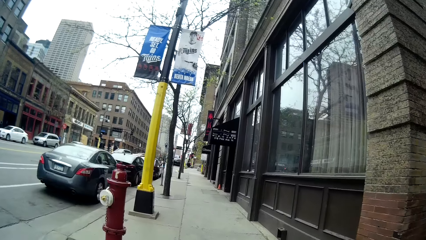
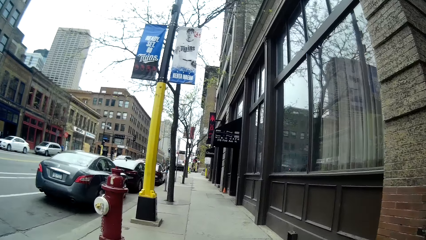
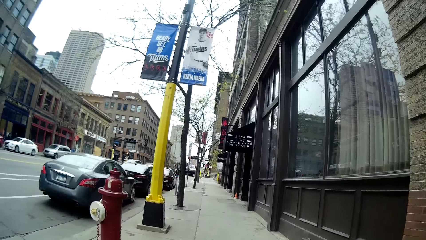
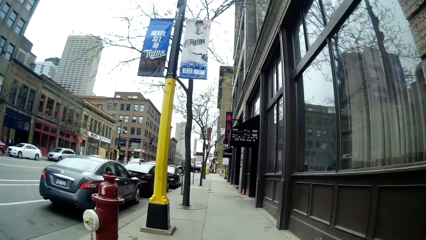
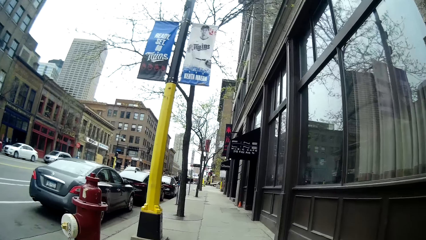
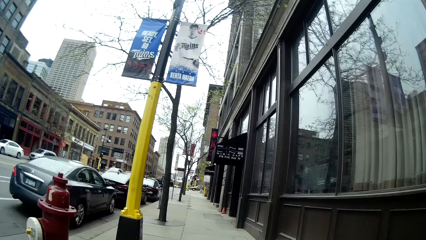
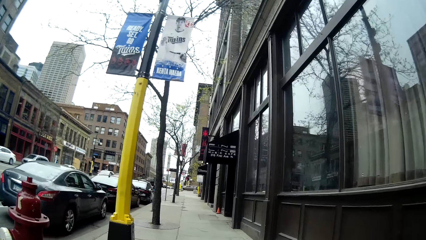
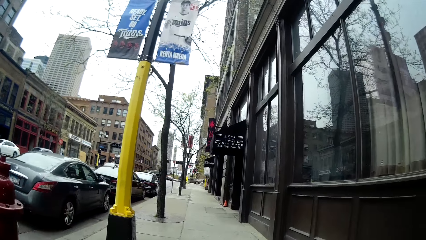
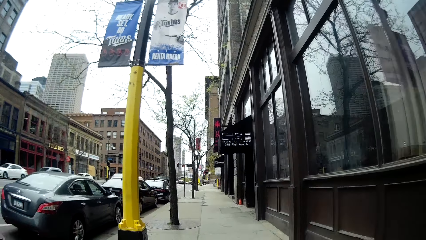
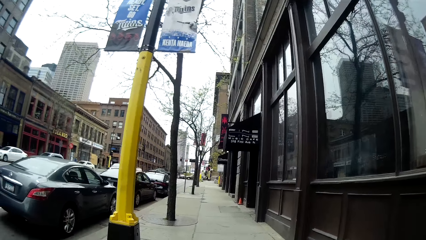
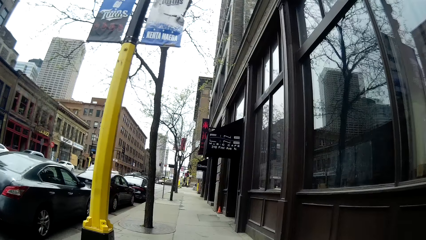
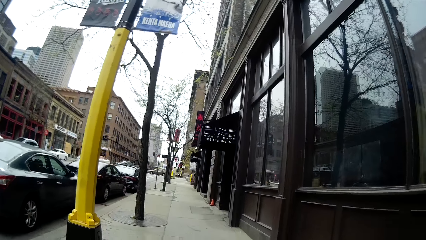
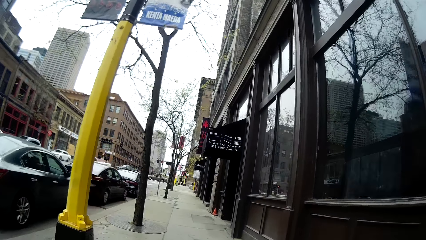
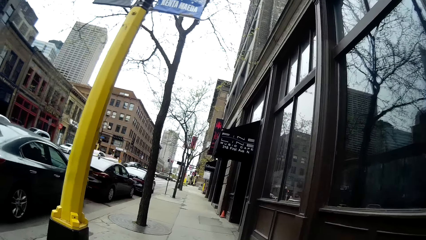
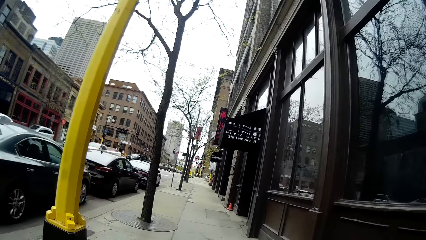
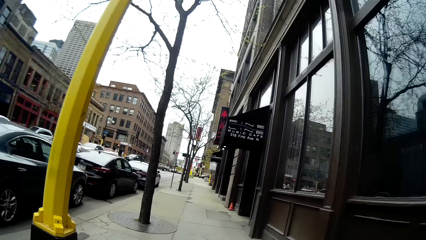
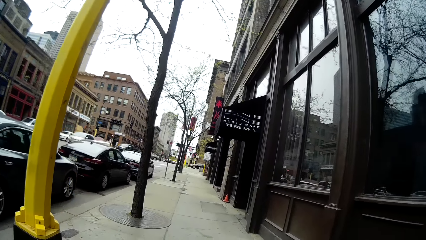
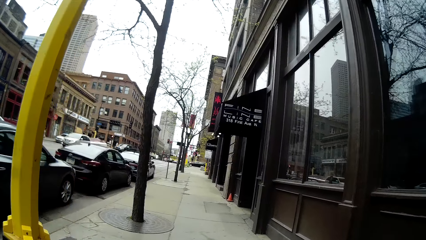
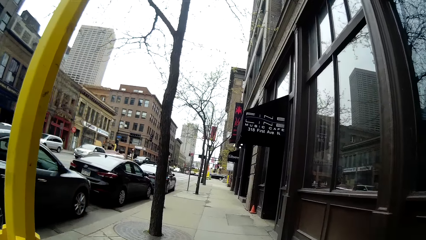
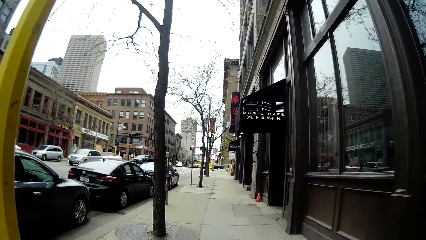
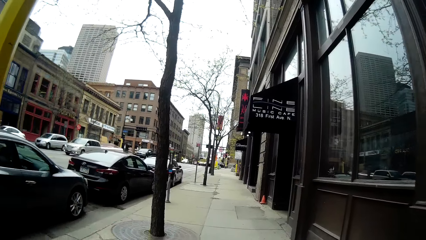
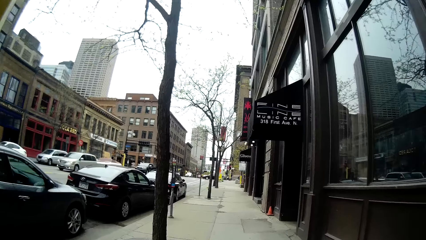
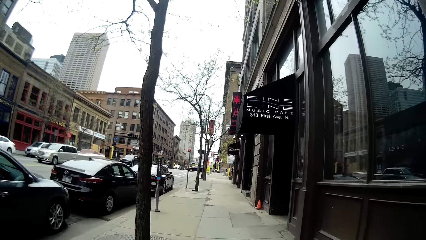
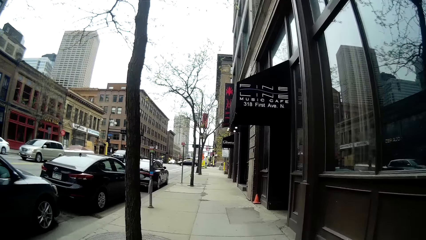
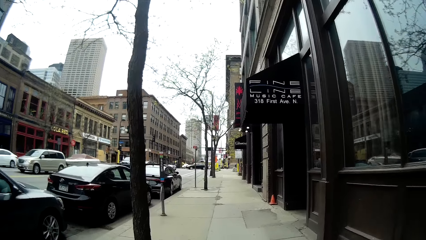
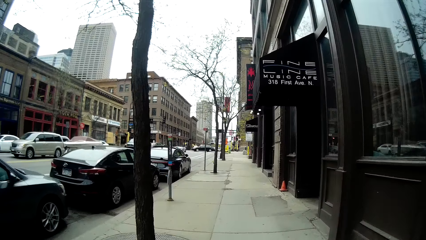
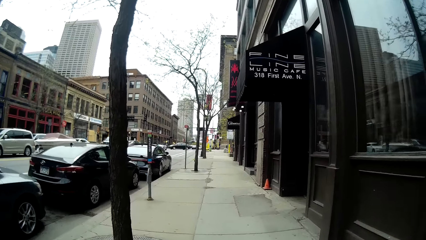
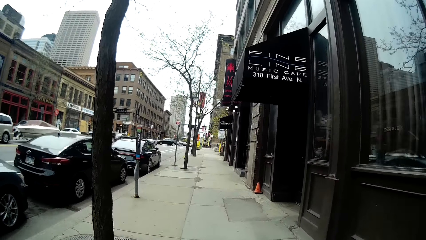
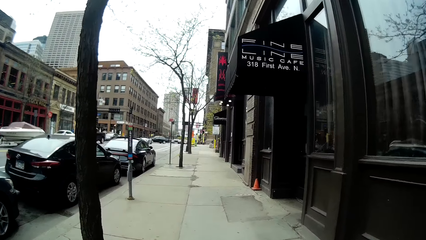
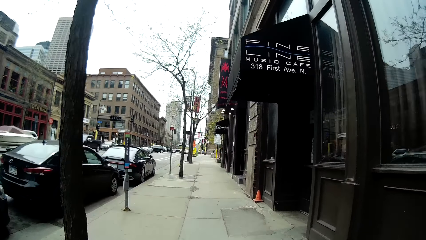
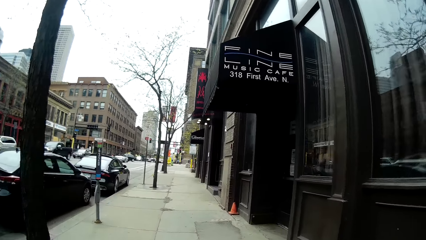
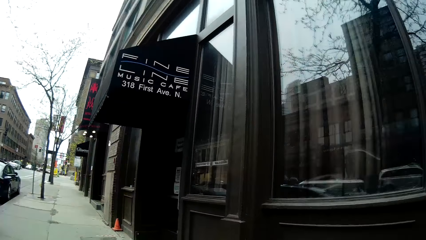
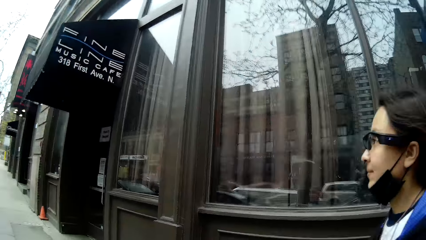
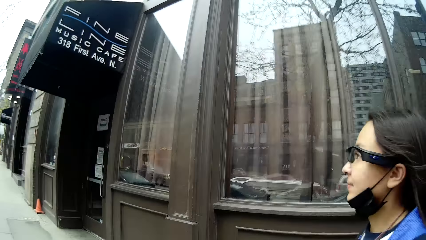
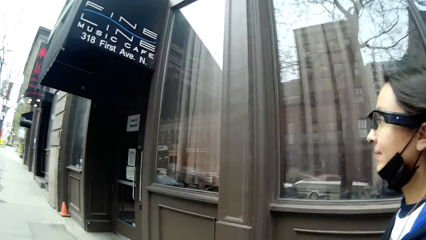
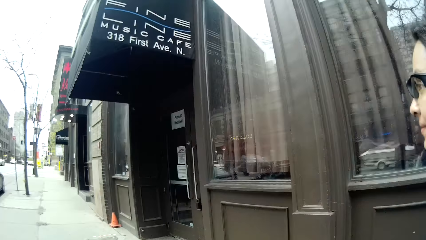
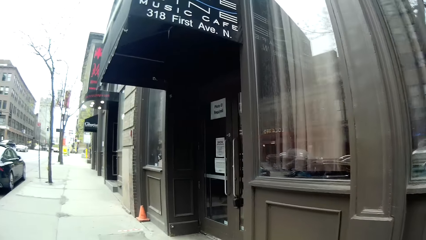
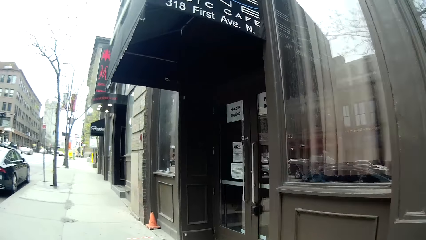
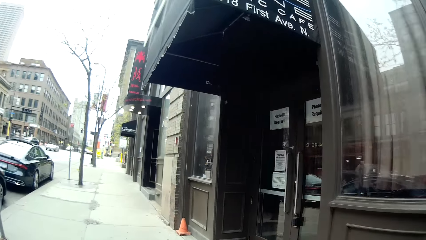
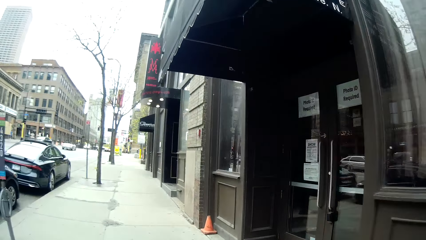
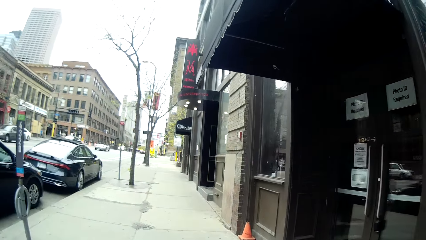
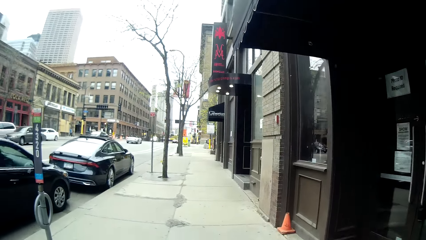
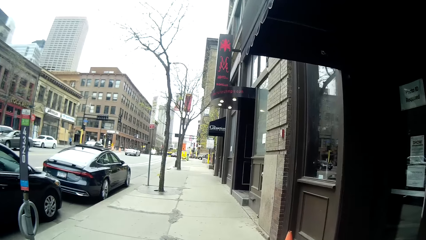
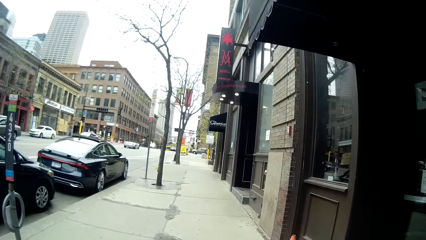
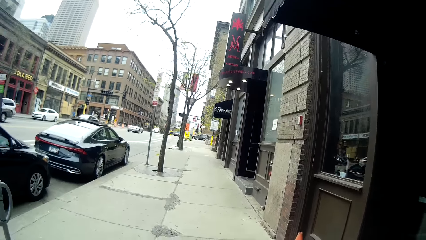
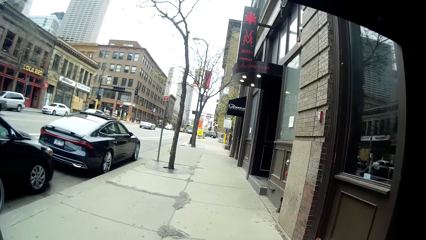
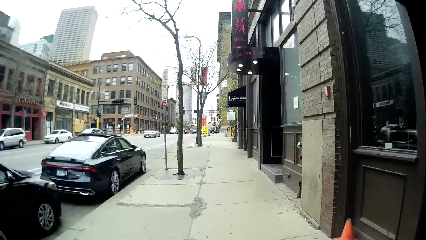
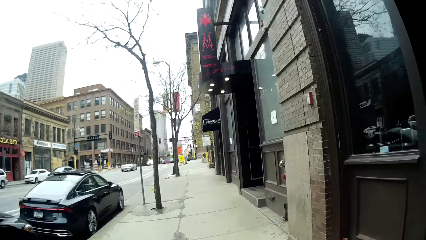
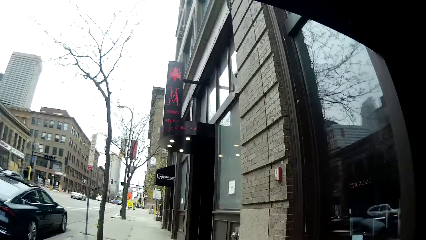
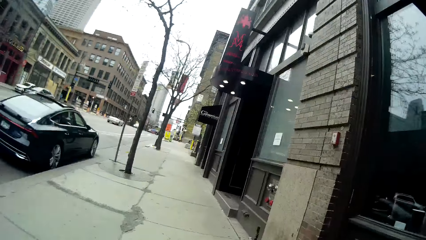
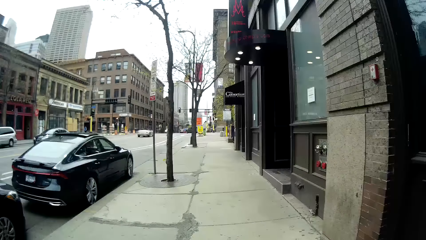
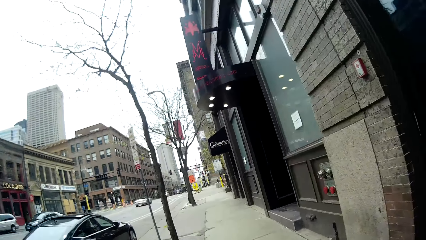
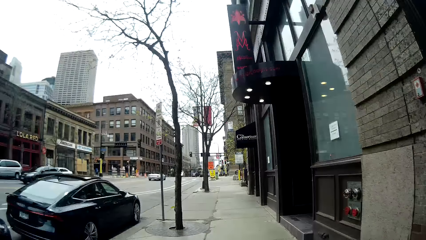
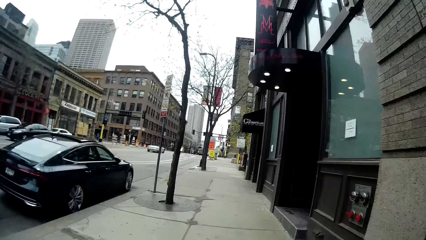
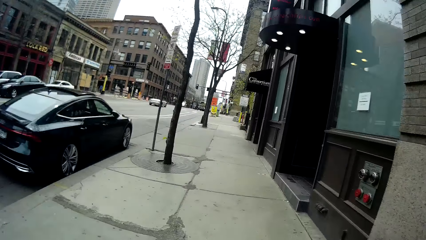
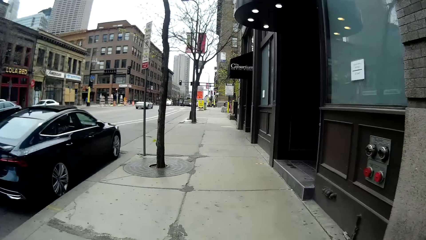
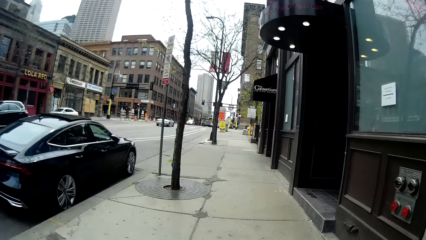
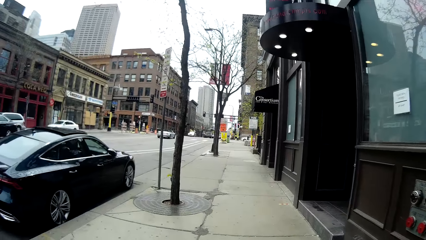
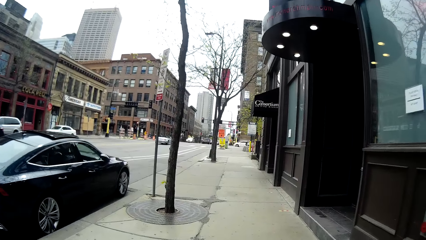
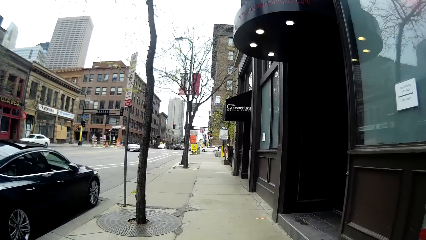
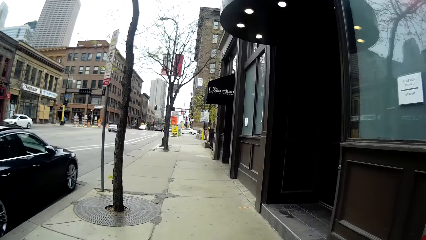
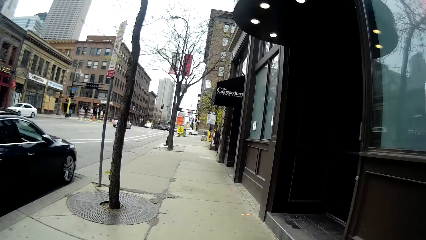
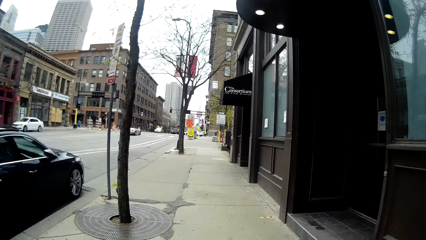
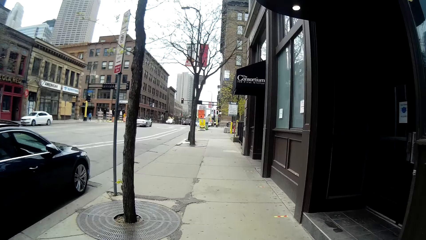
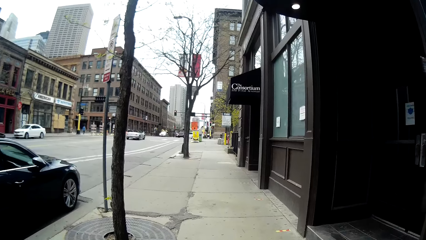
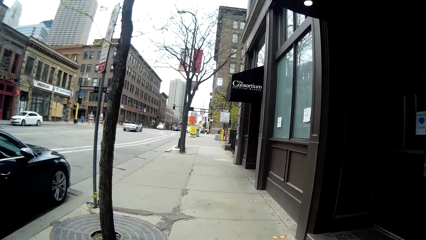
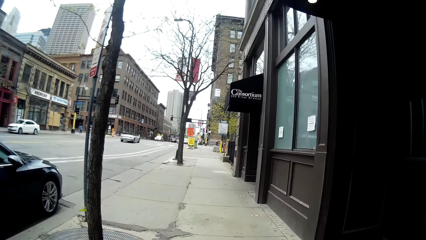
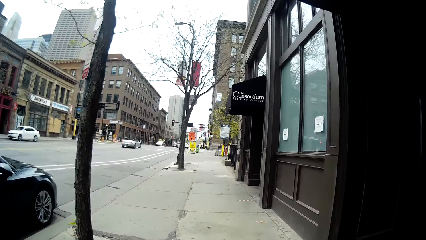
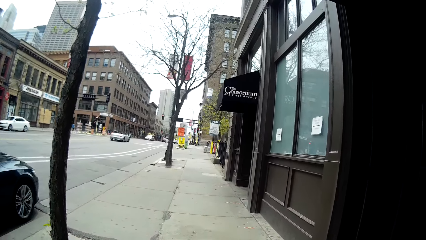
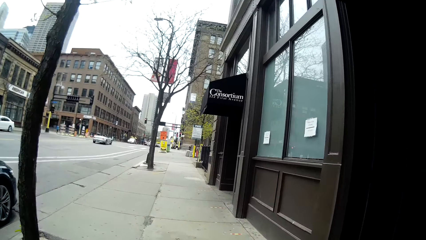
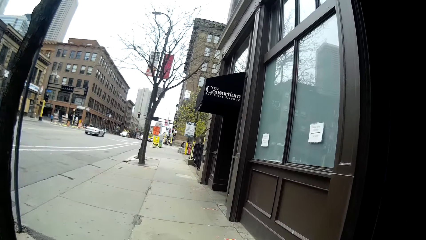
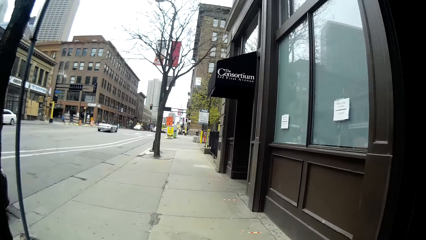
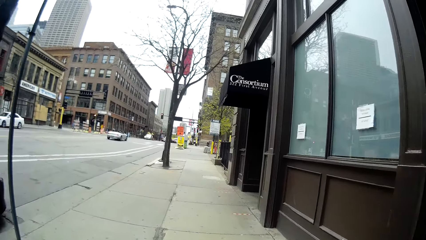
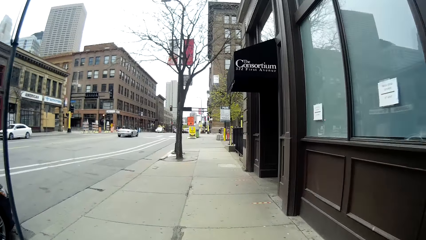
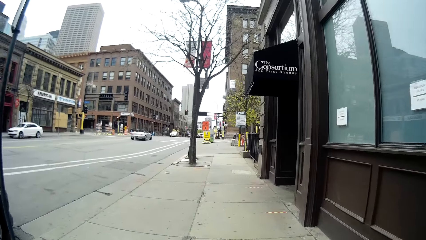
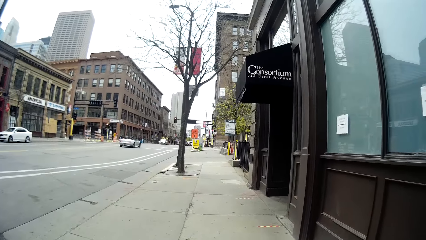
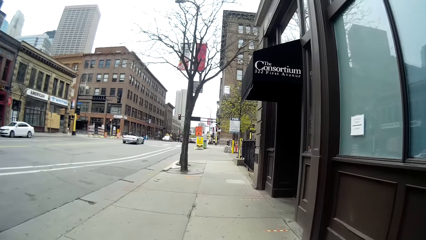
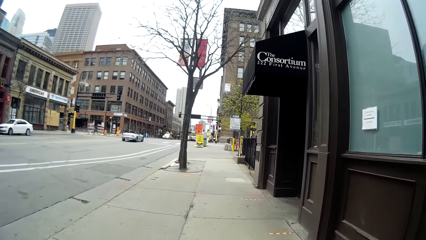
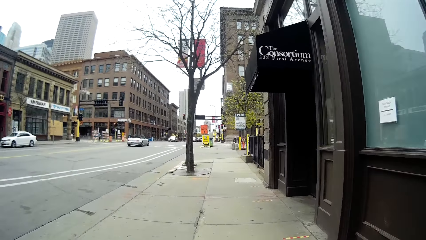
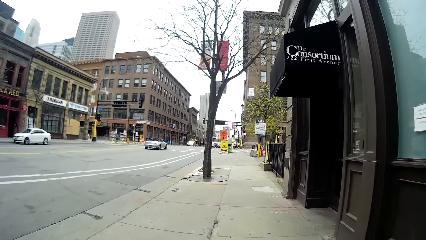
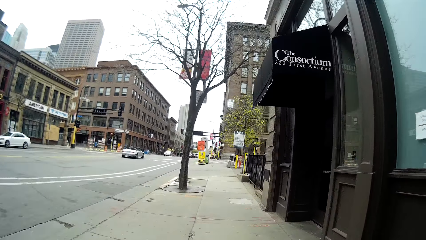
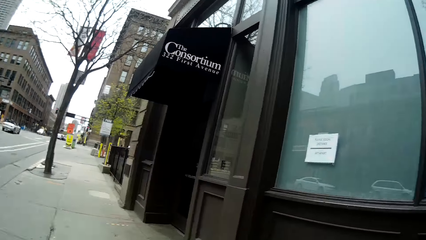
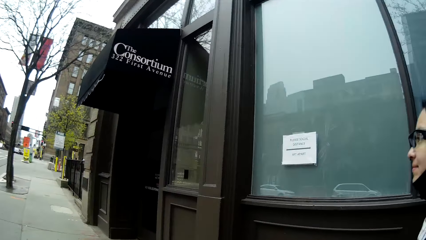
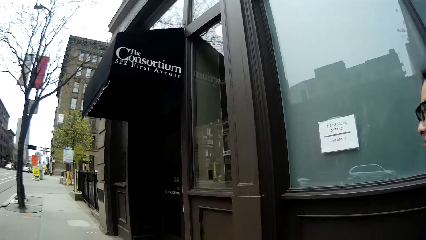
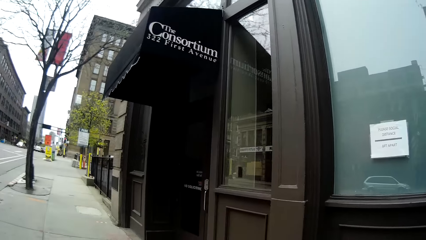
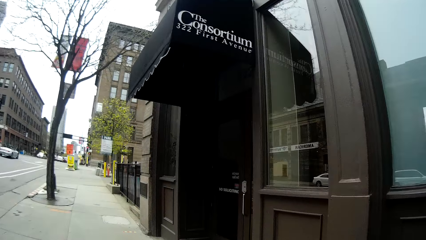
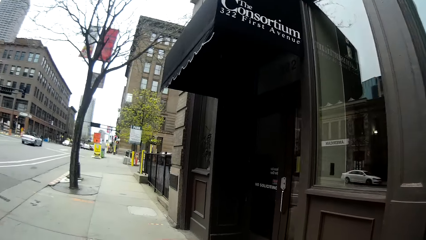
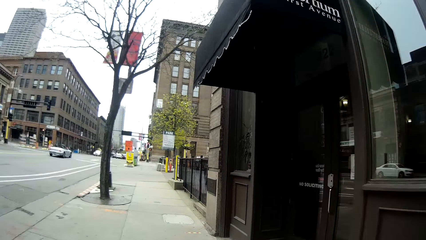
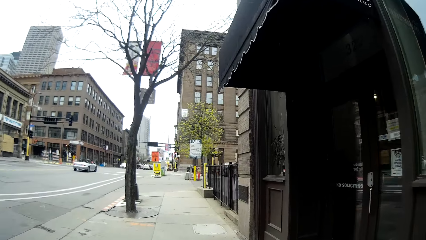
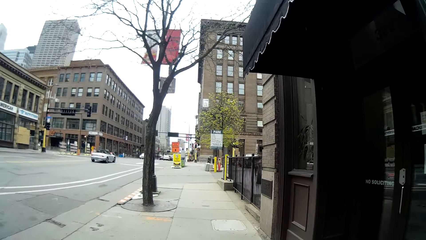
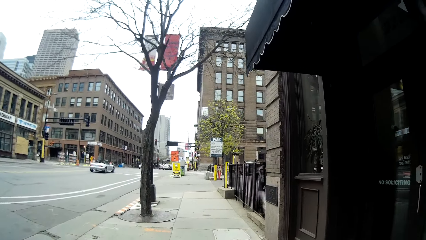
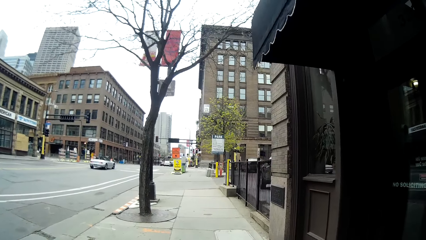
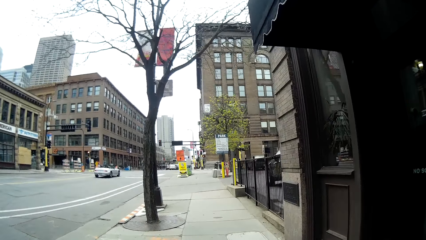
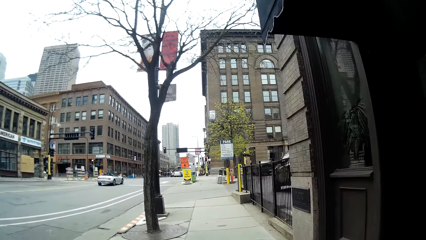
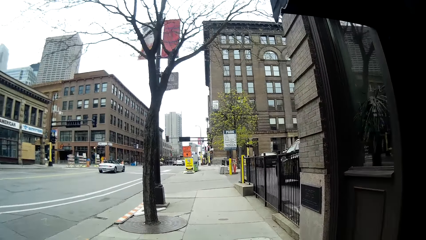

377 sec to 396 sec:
The camera wearer speaks to the lady. The lady speaks to them. A cream vehicle drives past the camera wearer. A grey vehicle drives past them. A black vehicle drives past them. The camera wearer speaks to the lady.
